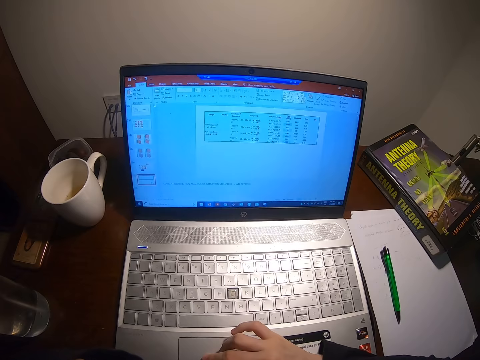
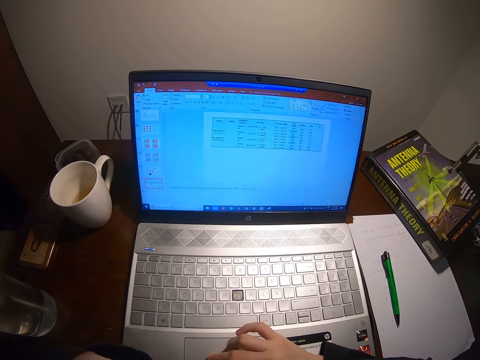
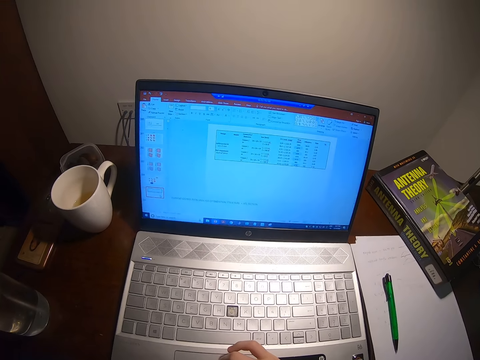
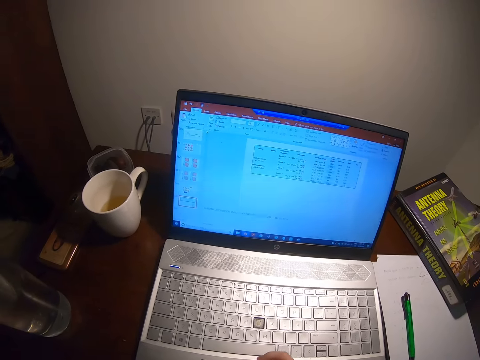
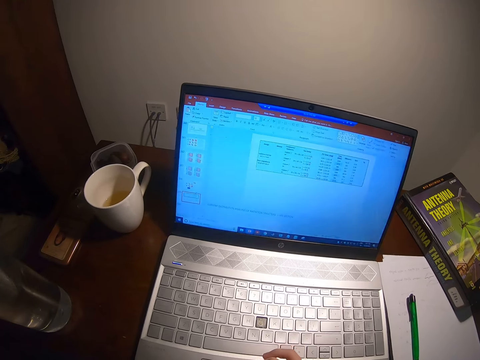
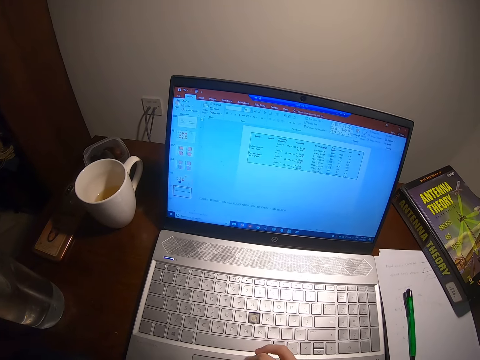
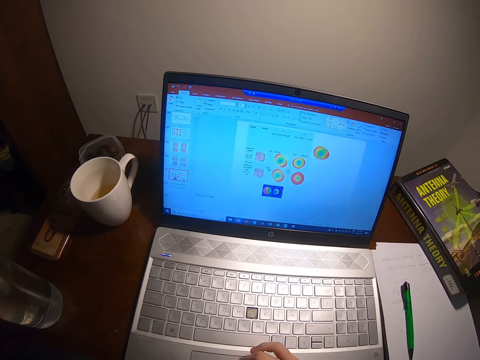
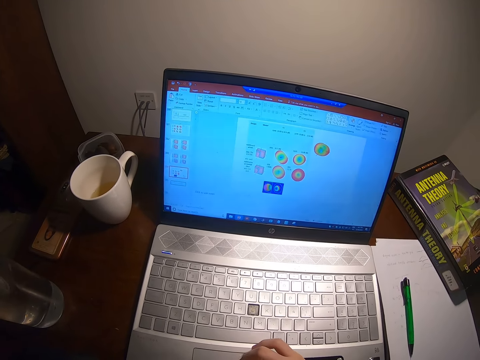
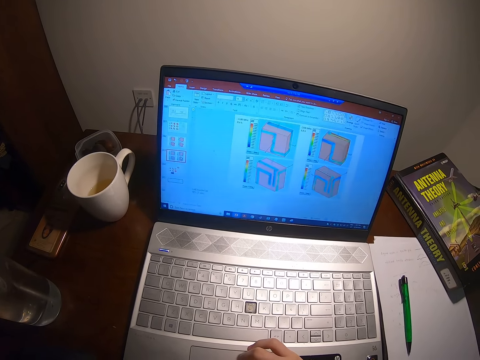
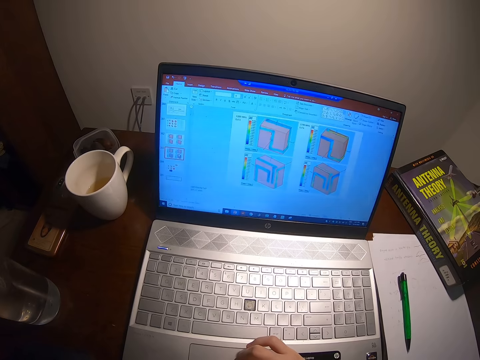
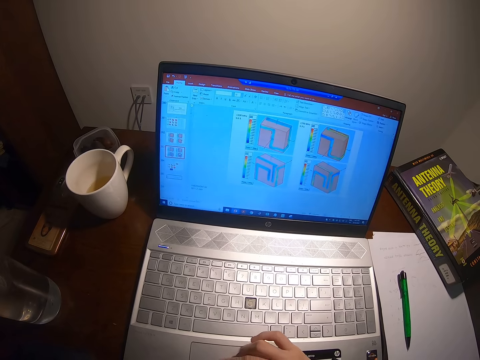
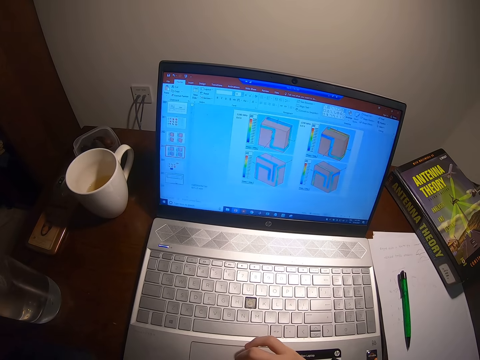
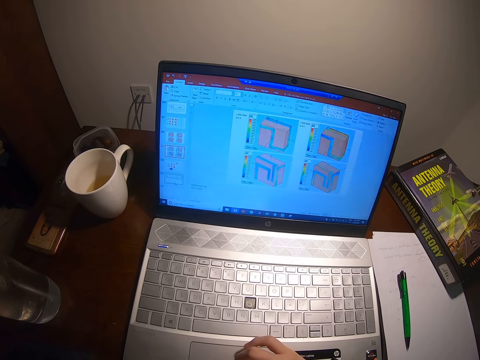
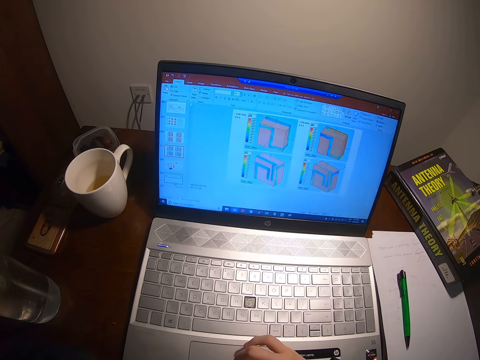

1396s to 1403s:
The camera wearer stares at the laptop.

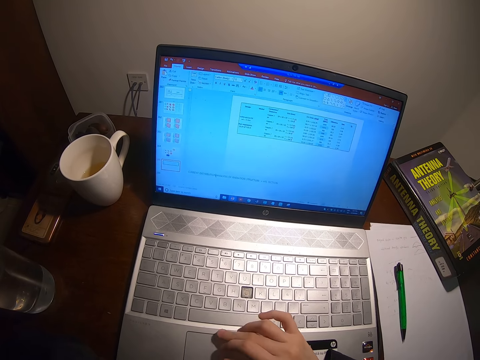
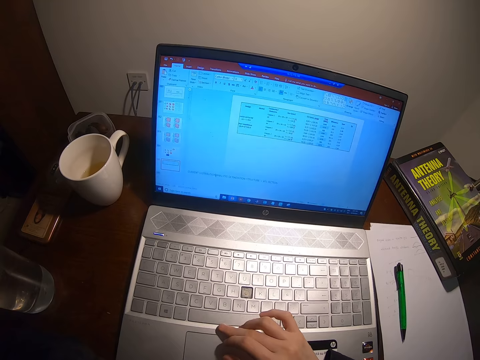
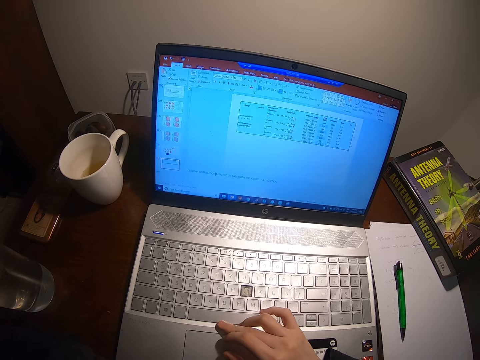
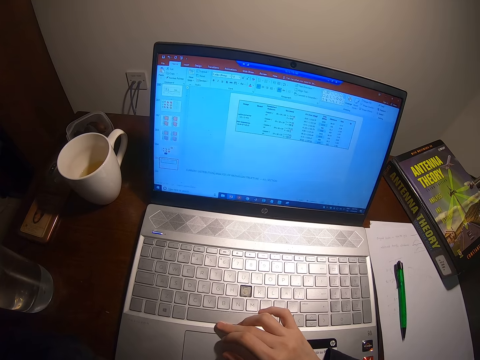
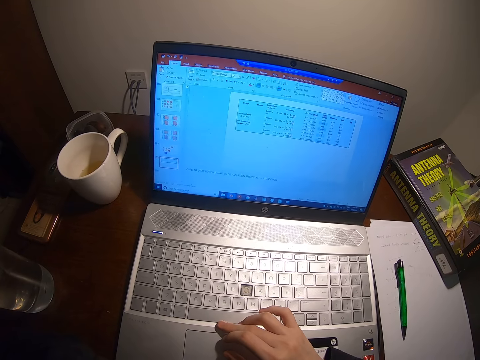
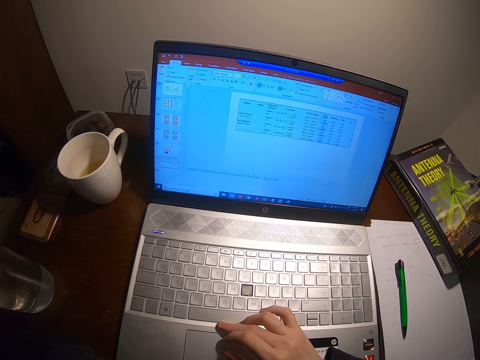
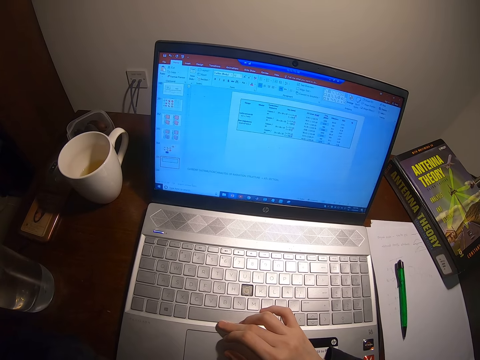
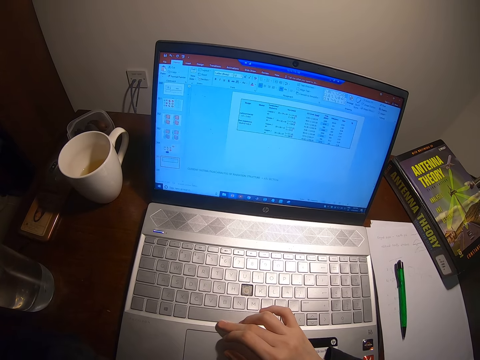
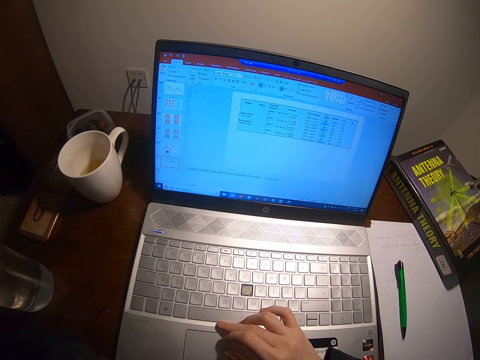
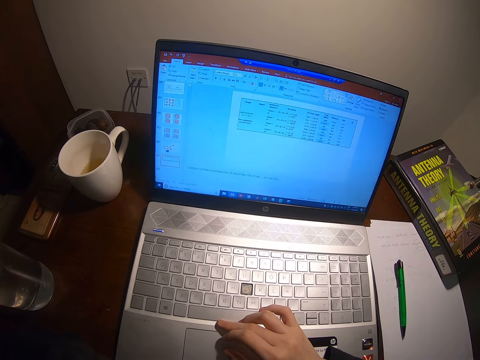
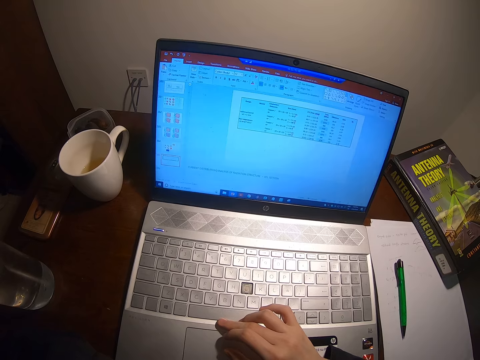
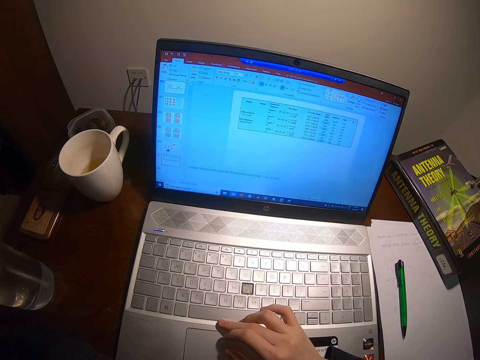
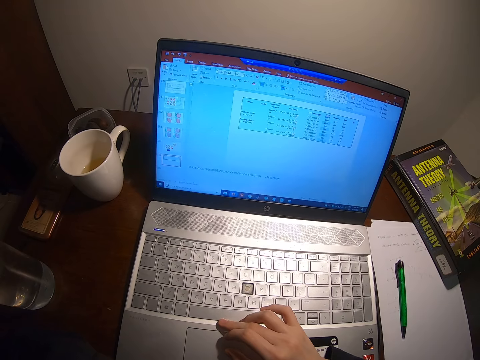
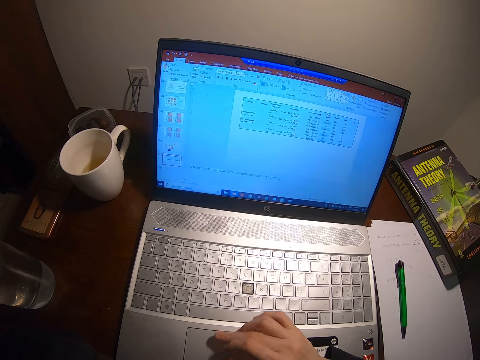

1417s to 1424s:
The camera wearer presses a laptop.

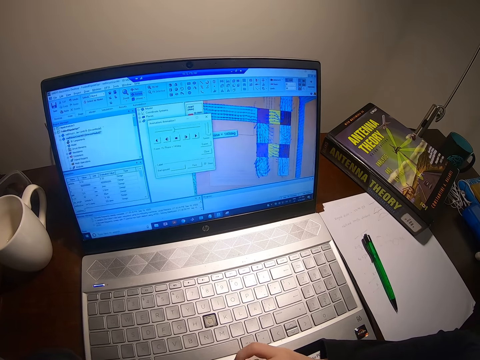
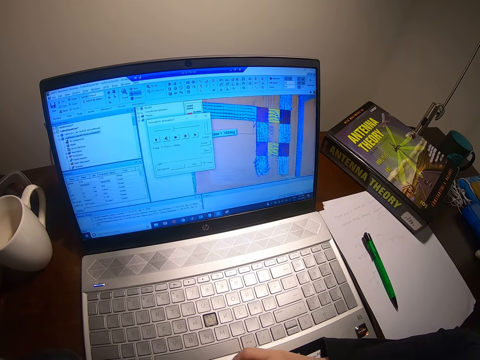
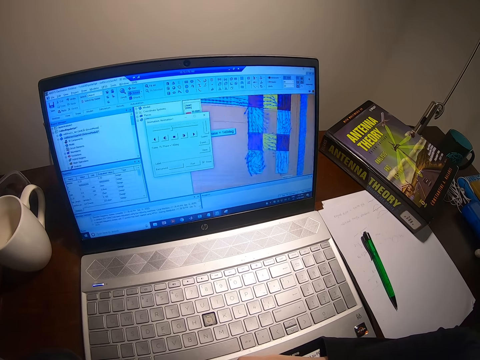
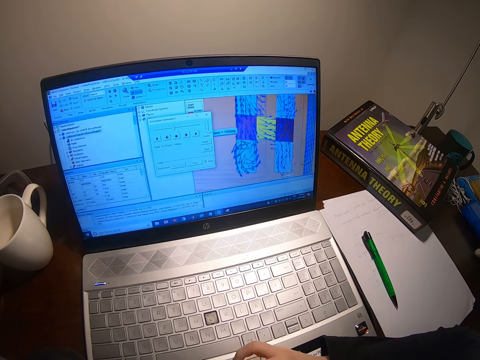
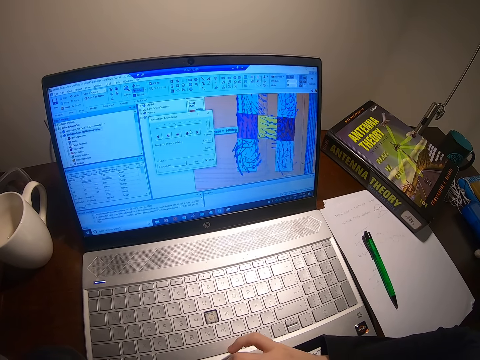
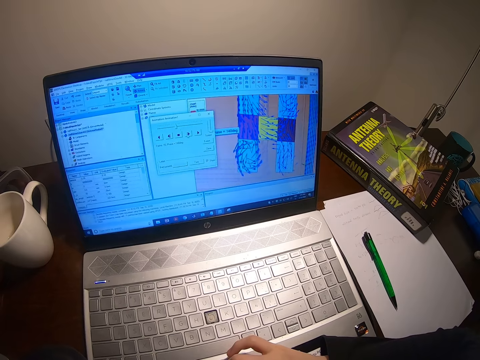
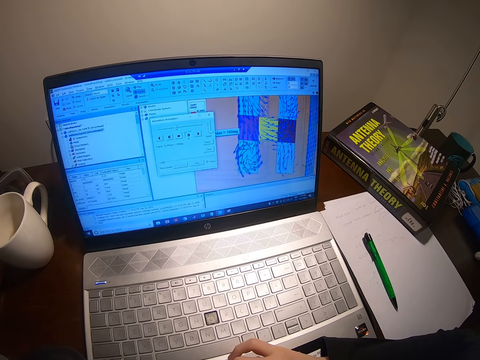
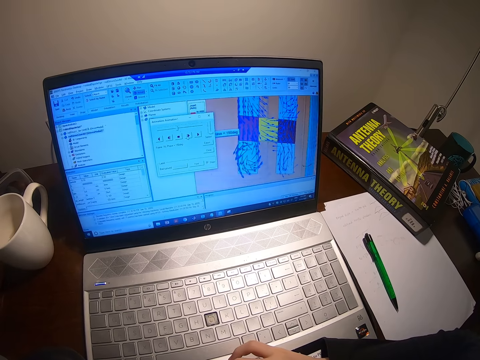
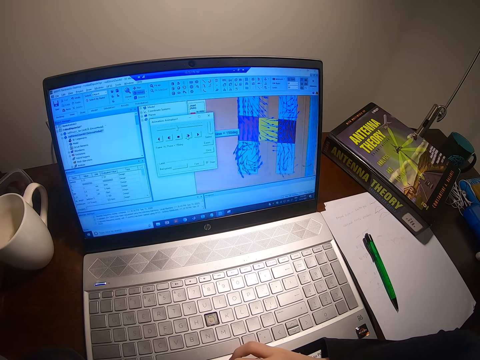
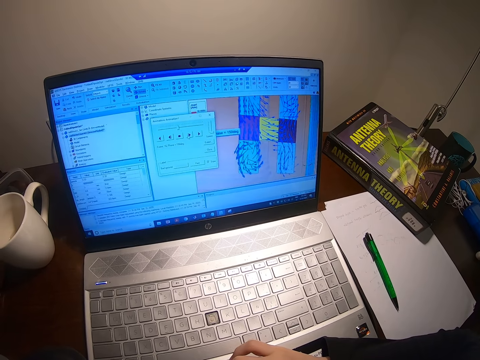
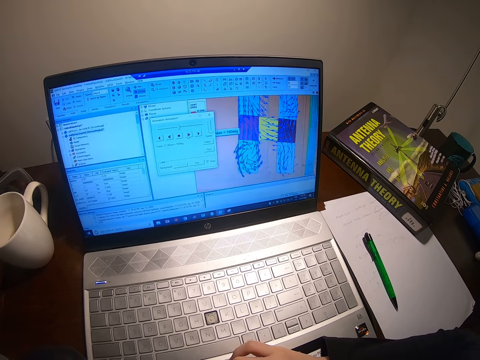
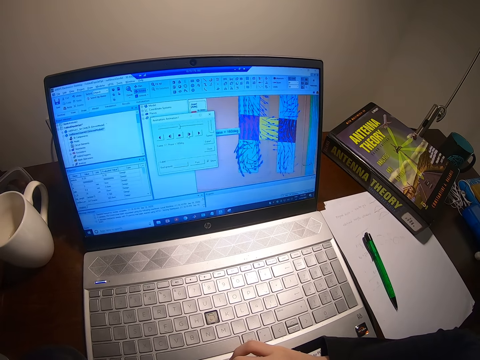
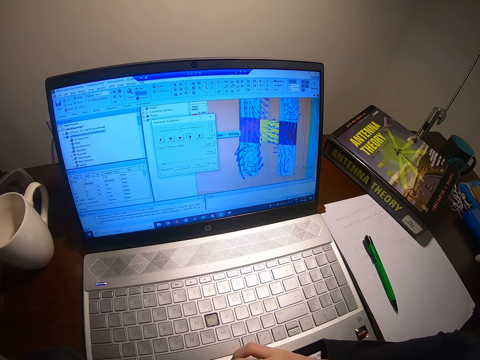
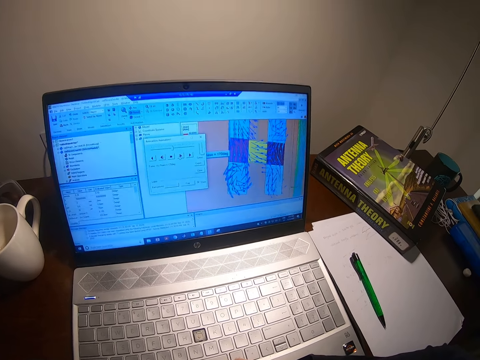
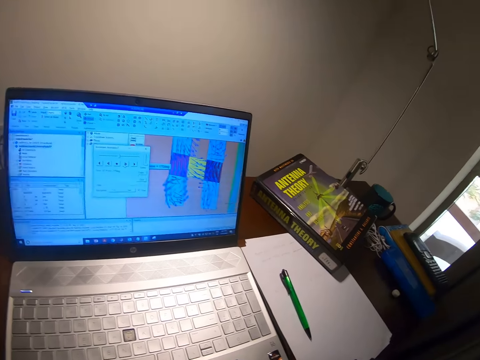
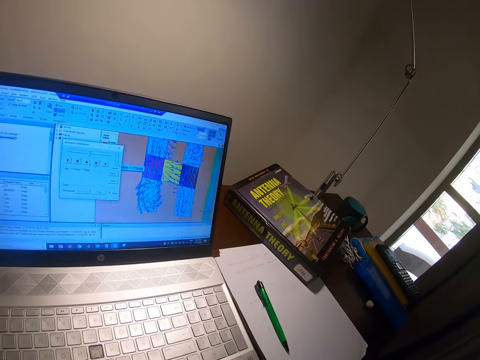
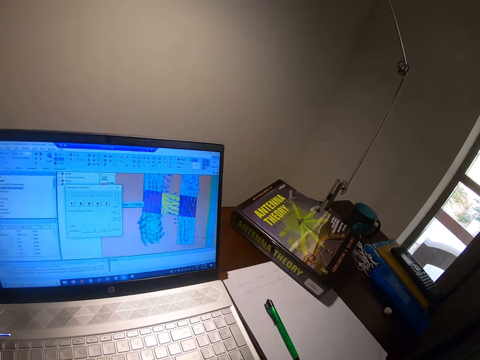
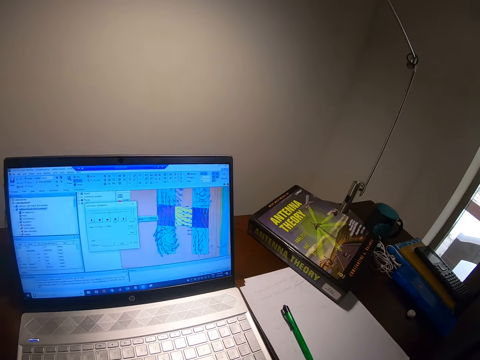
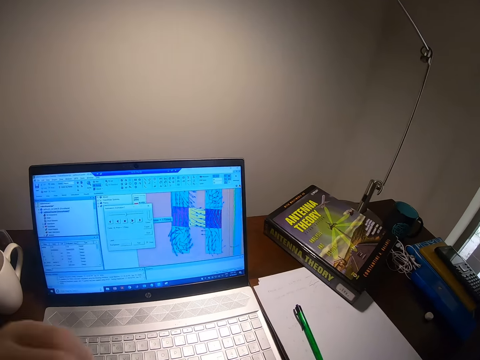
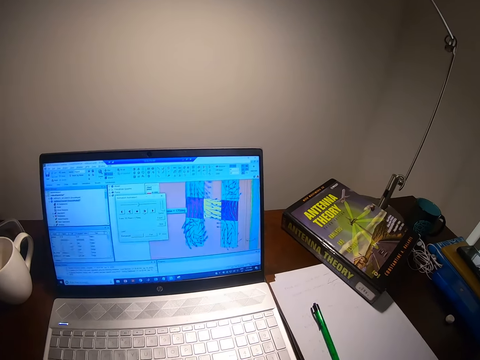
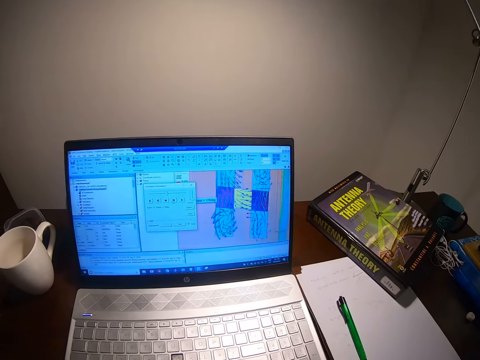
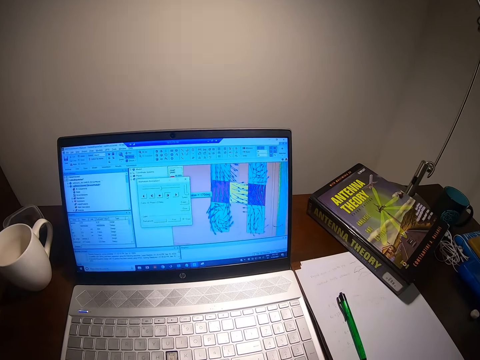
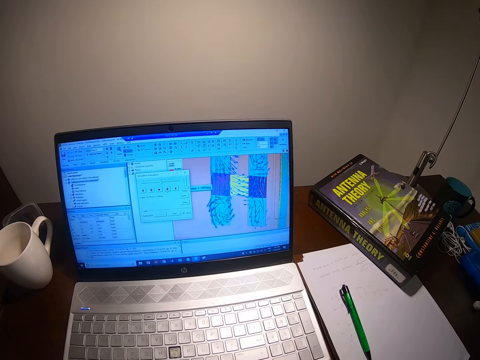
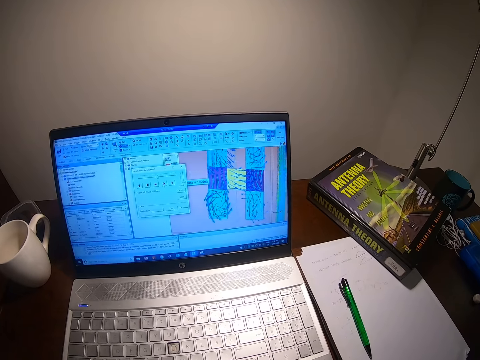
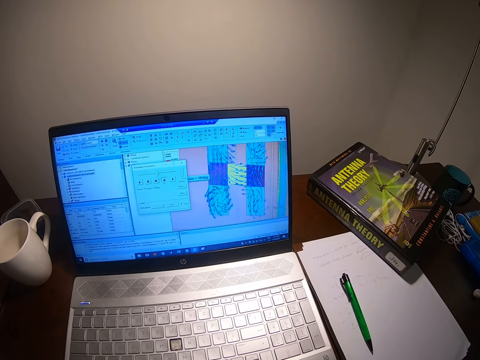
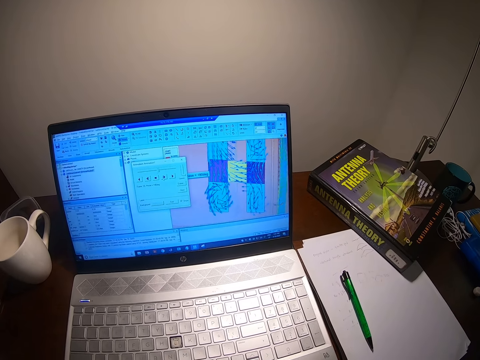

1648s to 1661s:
The camera wearer looks at the laptop and touches the touchpad. They look at the laptop and look around.
